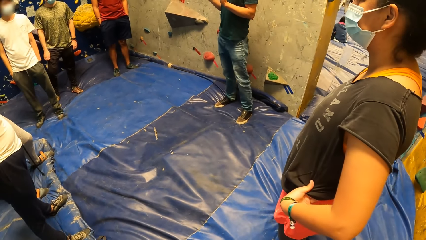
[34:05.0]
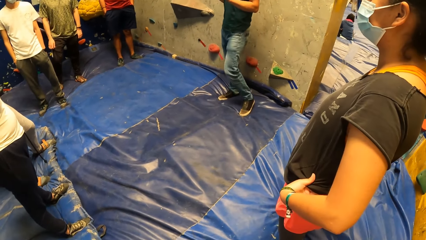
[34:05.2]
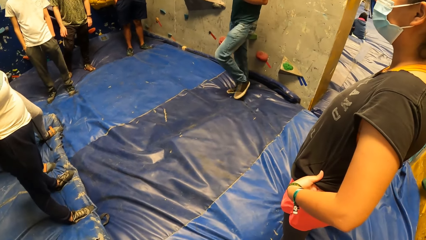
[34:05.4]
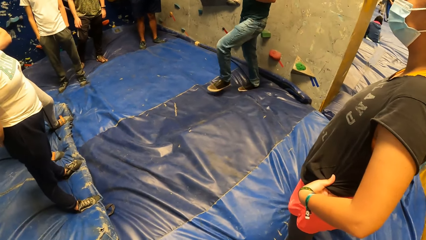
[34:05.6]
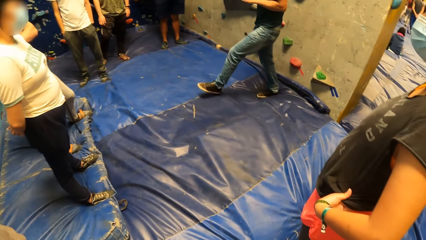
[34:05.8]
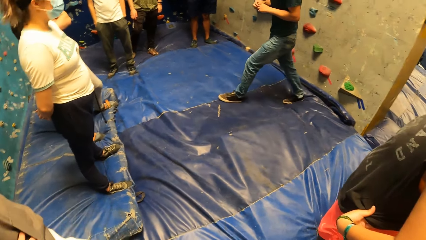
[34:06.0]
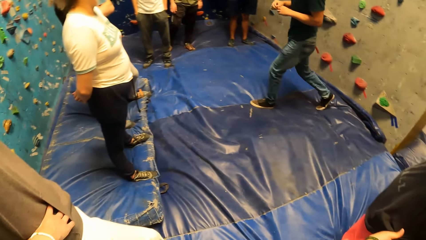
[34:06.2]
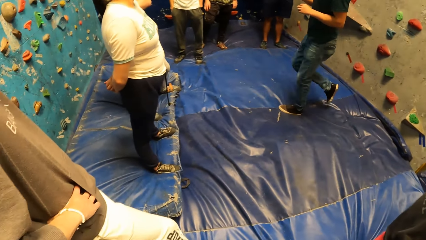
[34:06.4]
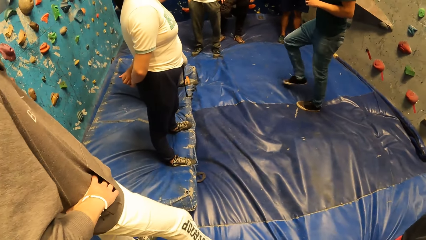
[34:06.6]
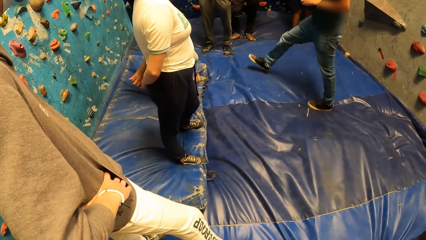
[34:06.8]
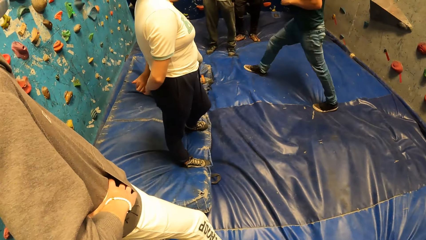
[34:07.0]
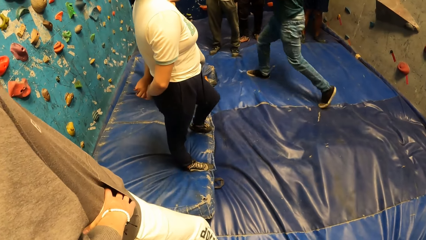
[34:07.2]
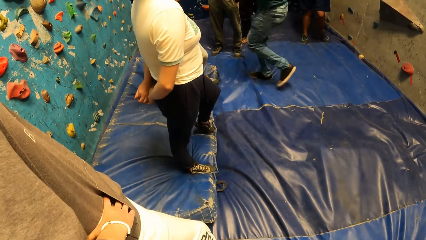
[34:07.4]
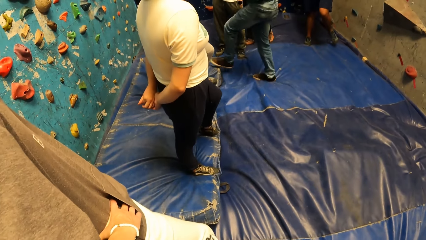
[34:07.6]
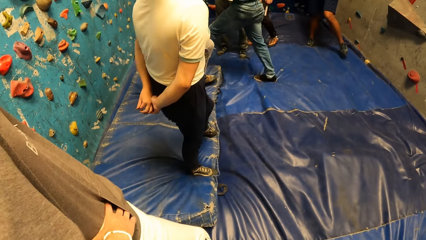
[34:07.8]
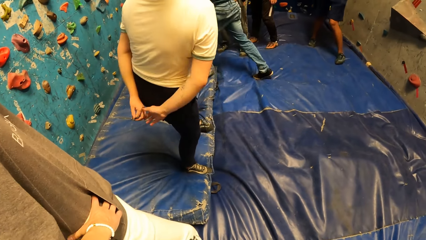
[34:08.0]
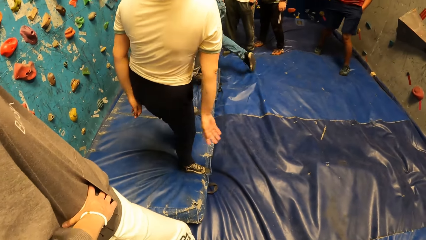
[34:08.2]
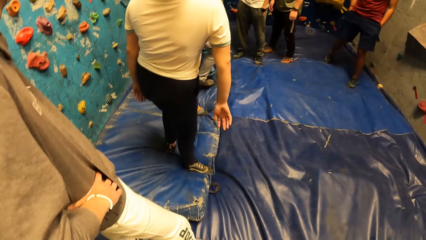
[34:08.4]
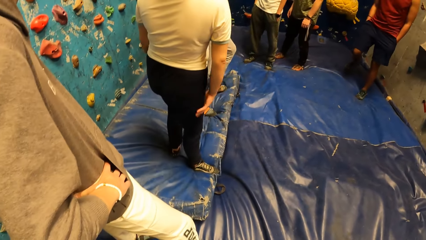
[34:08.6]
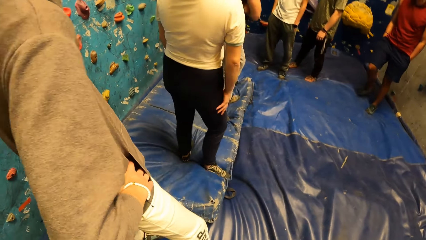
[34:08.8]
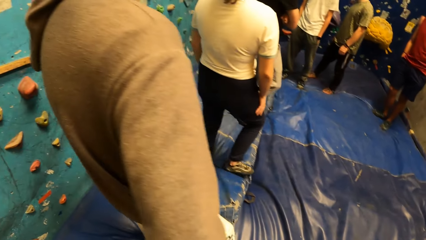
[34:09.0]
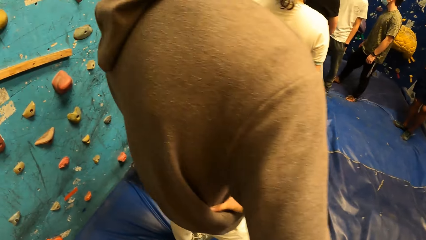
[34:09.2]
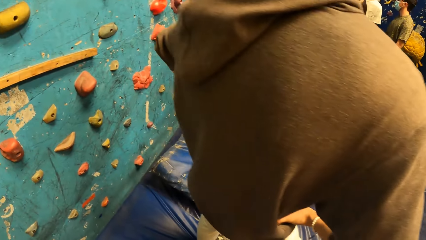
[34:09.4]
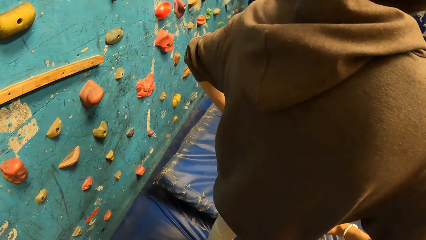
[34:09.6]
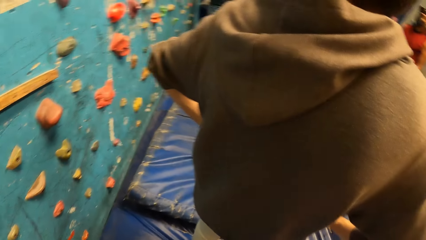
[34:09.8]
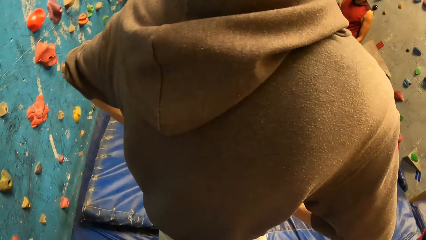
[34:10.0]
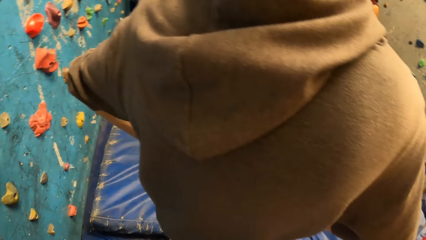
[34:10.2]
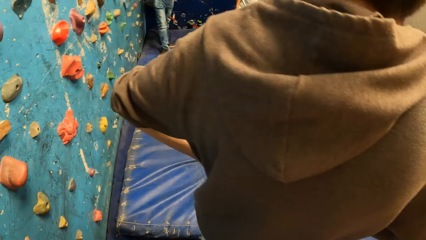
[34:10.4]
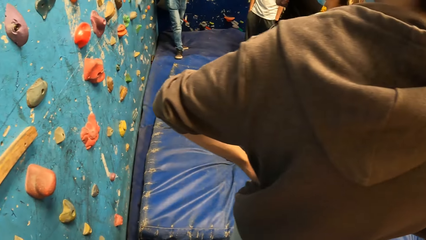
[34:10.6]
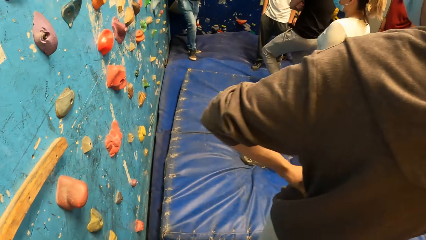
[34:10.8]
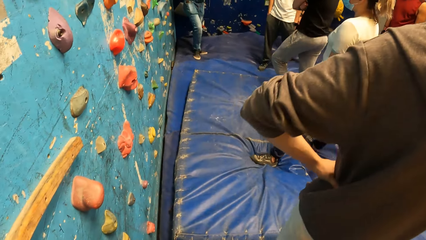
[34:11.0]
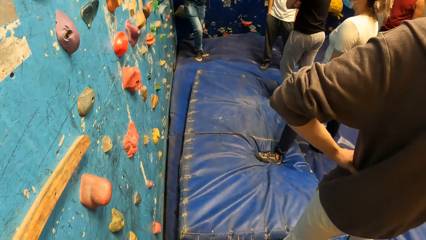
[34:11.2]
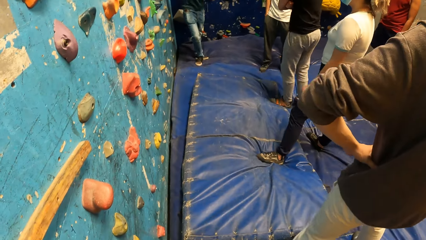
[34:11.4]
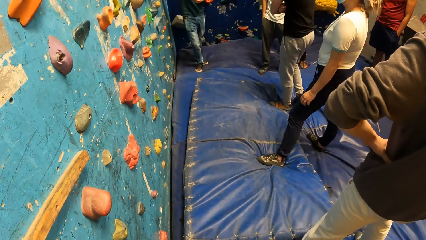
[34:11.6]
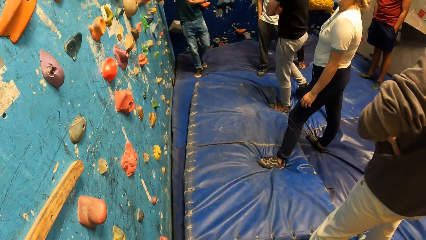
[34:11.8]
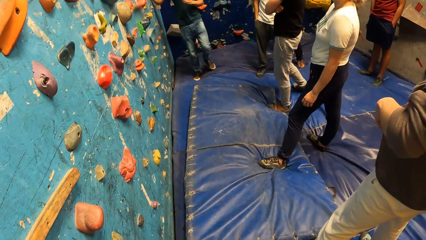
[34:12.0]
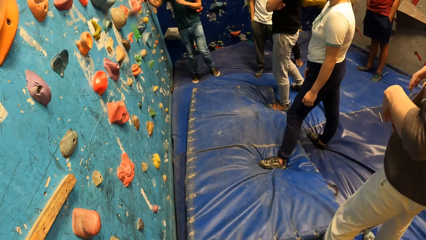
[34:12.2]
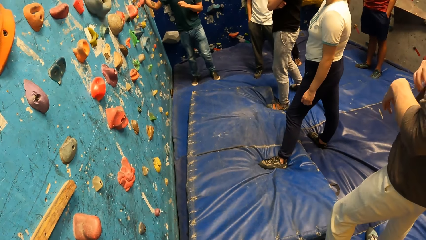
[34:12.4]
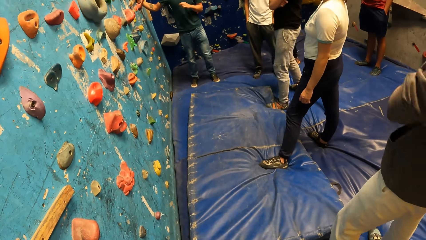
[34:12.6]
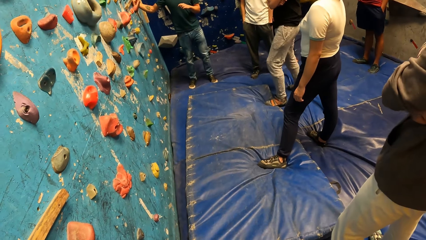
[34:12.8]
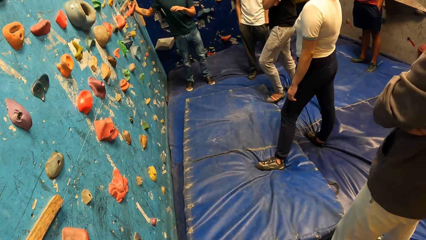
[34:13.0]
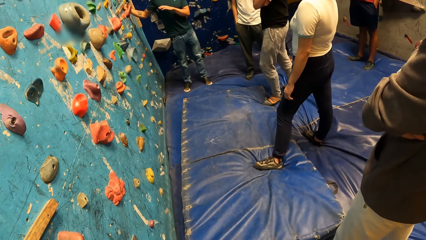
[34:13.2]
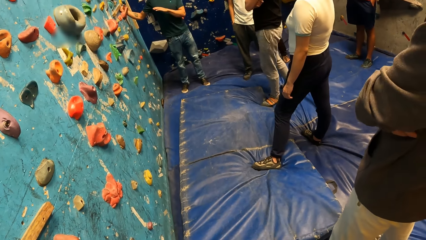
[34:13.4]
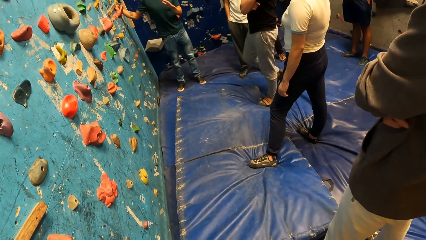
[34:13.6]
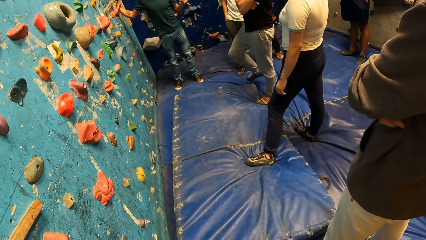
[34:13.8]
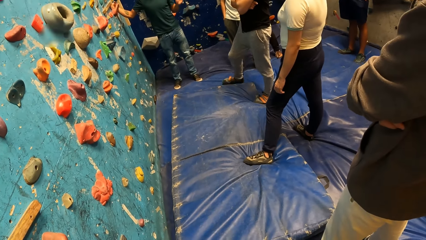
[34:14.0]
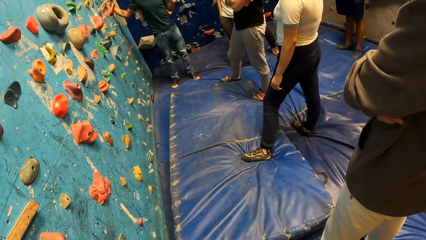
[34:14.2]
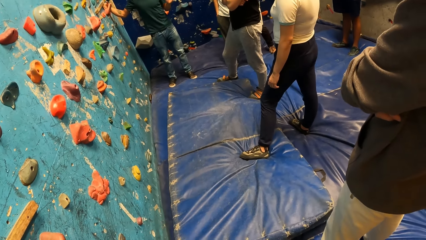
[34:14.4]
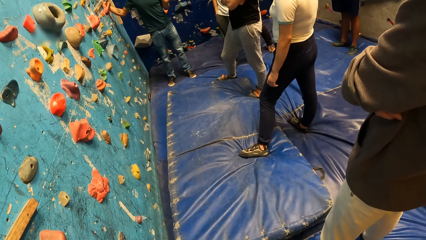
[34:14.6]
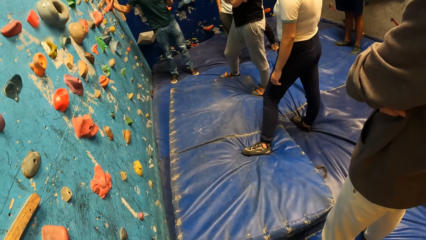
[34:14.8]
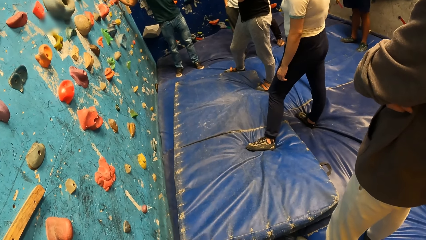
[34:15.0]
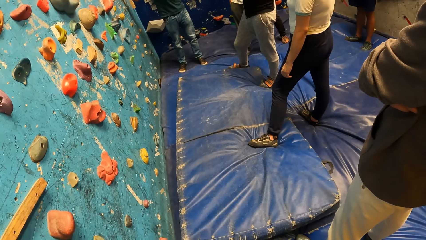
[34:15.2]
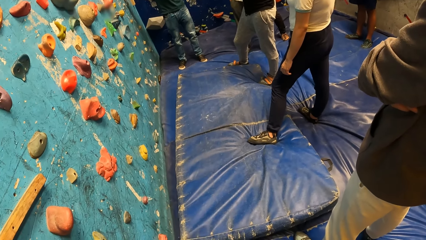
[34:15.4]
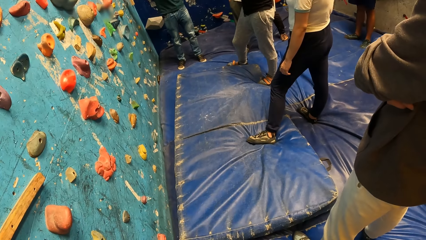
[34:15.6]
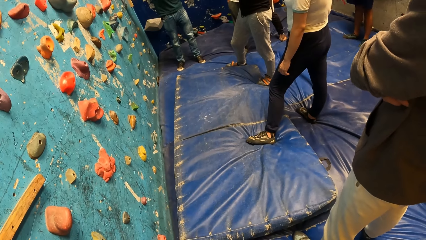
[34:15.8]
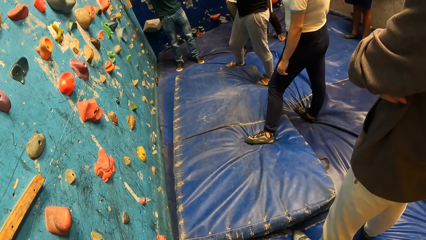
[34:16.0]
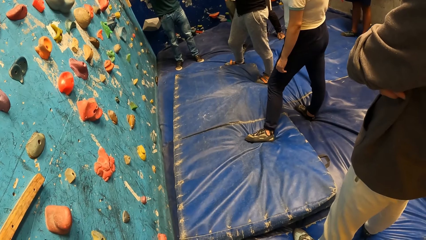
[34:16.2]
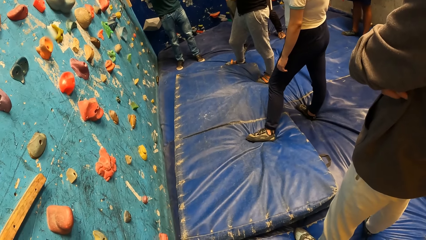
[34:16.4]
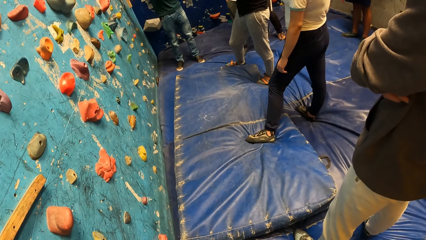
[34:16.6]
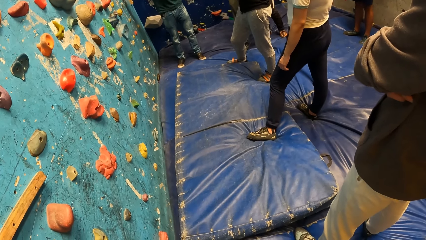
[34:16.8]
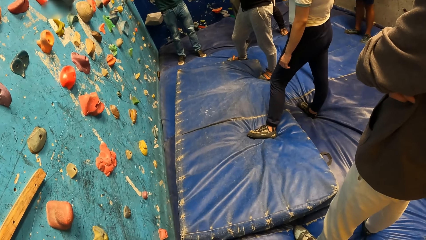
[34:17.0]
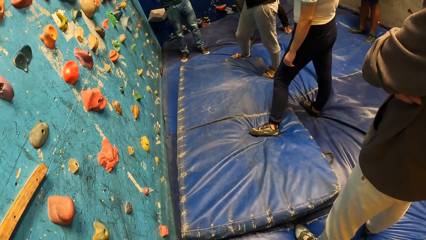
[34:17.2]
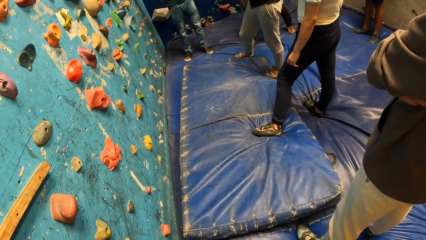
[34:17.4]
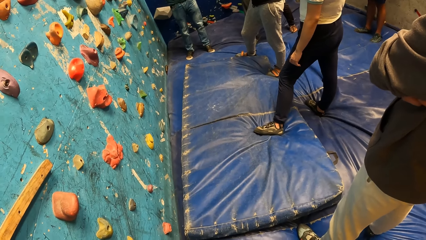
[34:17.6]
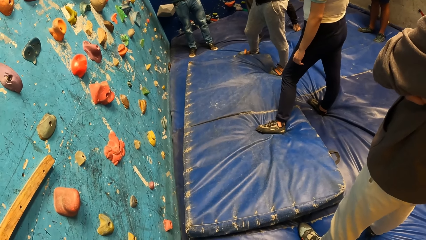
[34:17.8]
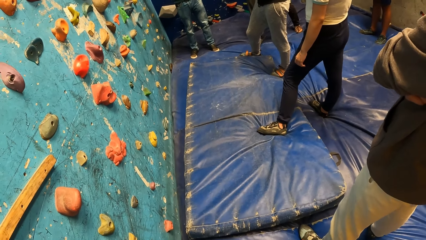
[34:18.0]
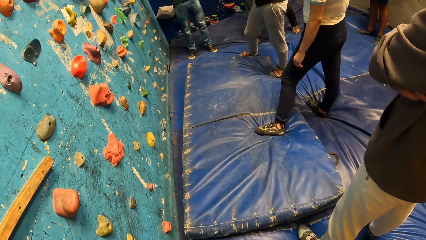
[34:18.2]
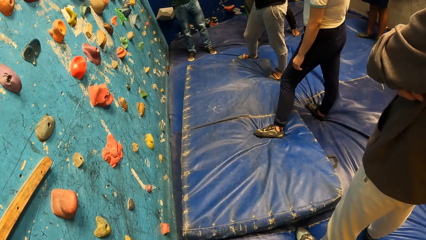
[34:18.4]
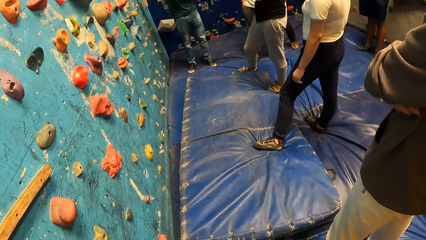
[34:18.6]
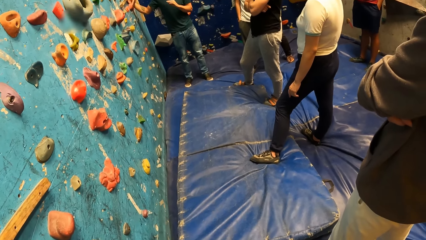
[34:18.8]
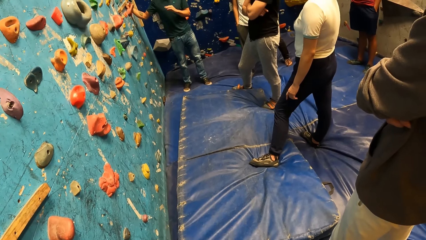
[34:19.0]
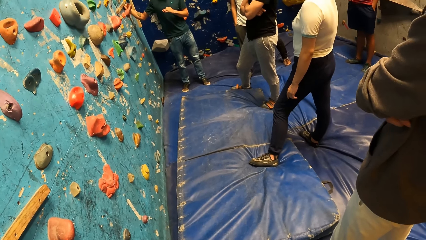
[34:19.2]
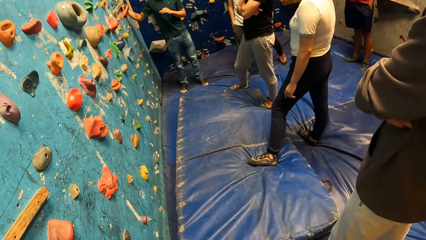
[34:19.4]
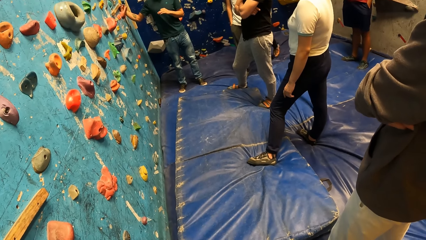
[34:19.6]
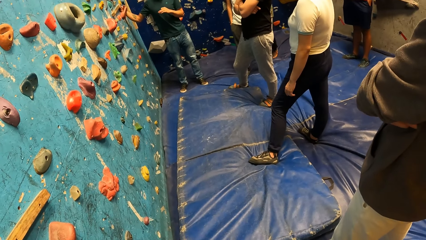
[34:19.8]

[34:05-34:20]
A person walks around the room. The camera wearer stares at the person. The person places his right hand on a climb hold on the bouldering wall and talks with gestures.
